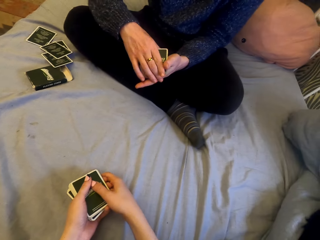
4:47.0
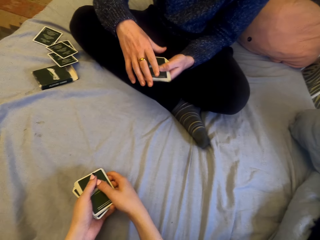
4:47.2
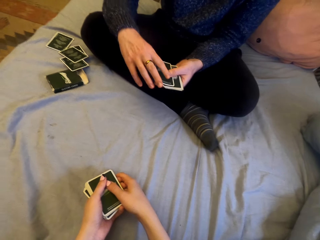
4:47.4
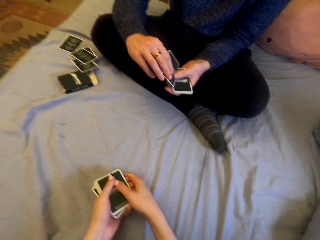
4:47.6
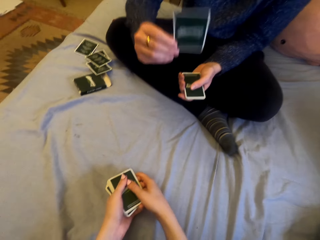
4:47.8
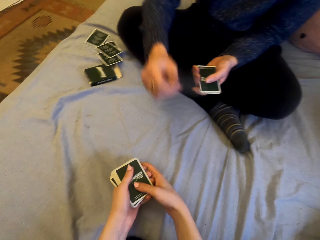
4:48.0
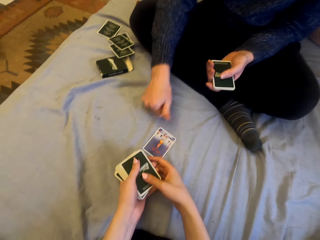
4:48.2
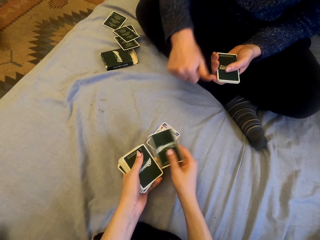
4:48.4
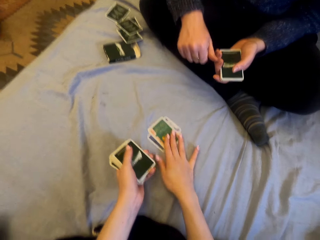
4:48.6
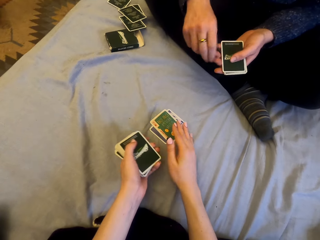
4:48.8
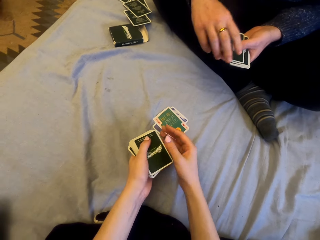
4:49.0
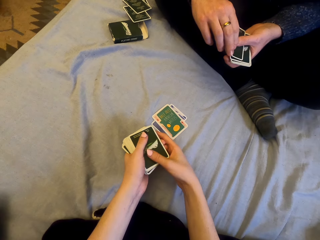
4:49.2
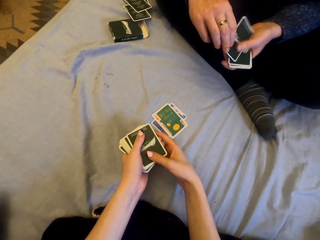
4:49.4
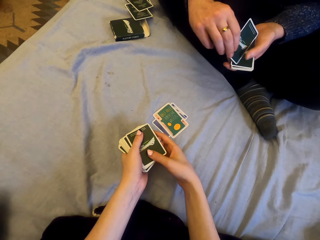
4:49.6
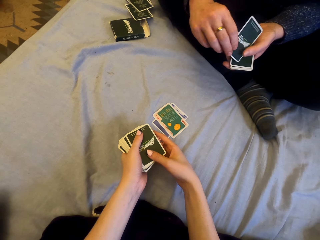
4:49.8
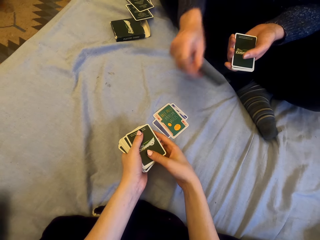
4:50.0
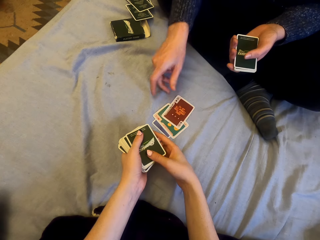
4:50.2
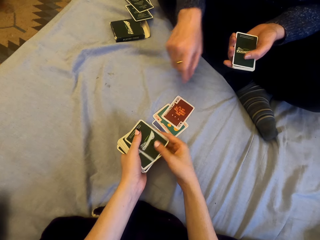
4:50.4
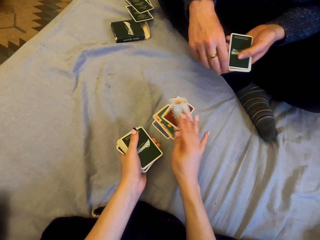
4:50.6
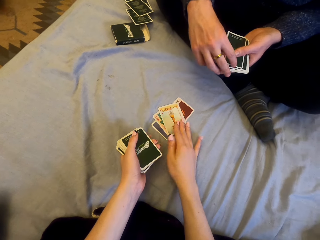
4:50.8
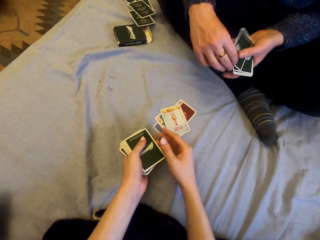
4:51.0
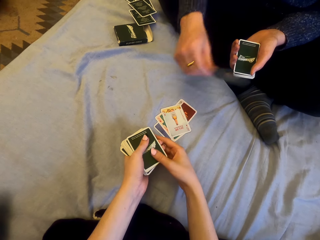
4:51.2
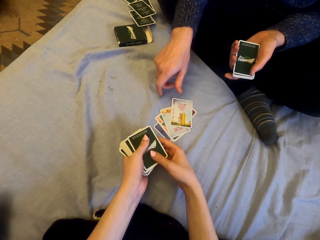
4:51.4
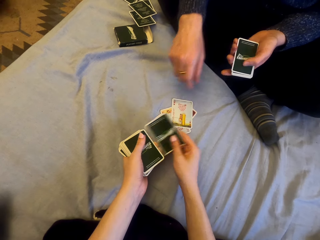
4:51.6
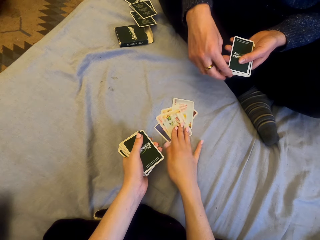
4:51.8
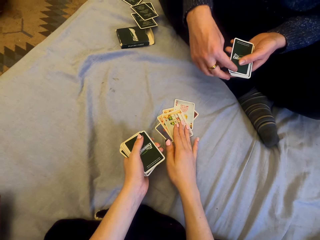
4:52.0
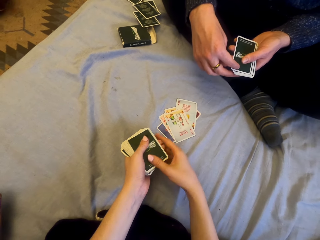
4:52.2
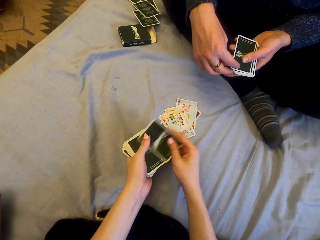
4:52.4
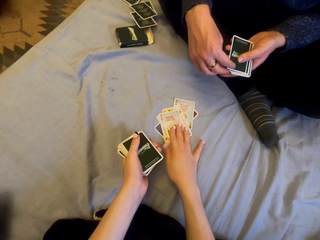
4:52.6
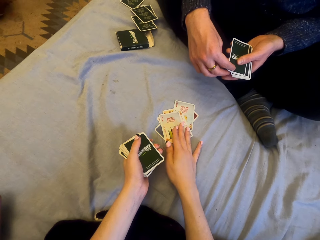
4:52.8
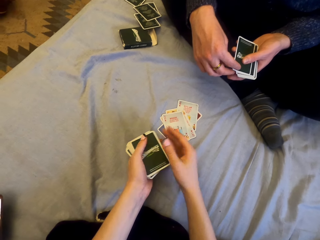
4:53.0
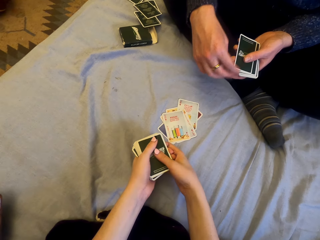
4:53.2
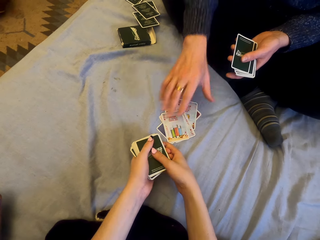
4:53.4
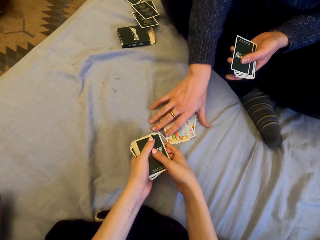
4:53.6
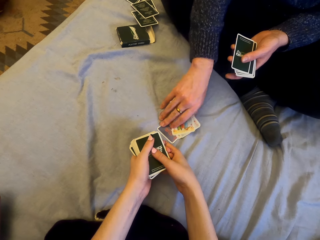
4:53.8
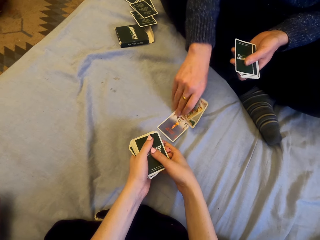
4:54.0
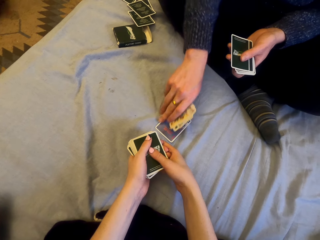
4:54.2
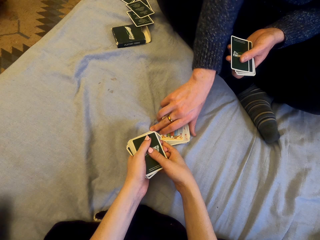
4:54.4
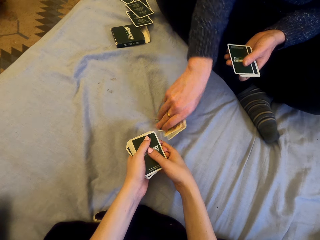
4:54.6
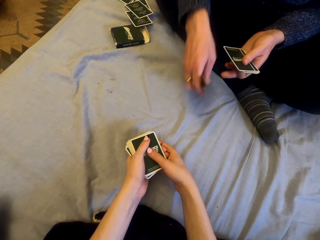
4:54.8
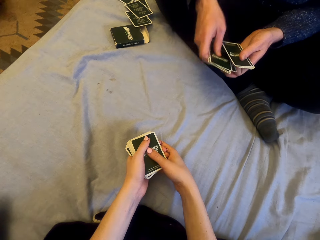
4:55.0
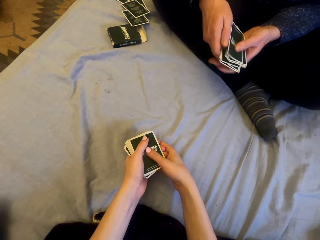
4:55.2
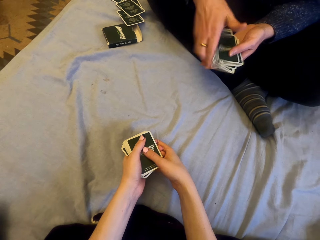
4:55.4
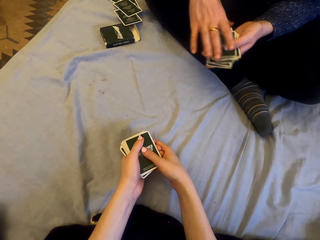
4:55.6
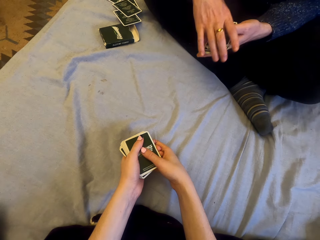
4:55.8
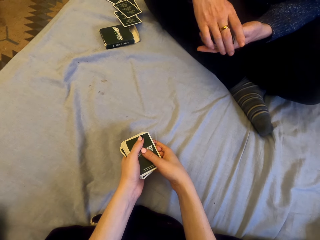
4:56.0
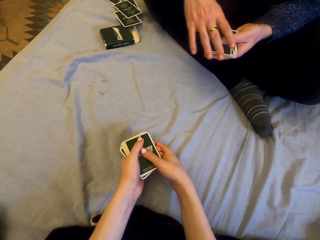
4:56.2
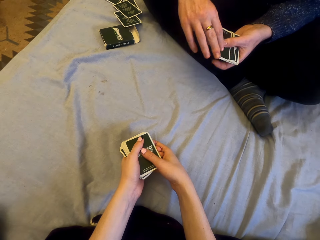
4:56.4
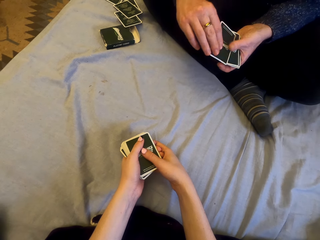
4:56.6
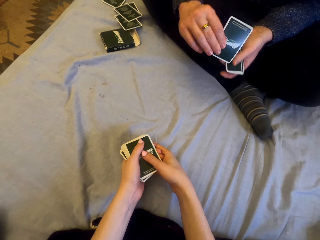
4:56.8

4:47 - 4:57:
A man plays cards with the camera wearer. The man puts the card down. The camera wearer puts the card down. The man puts the card down. The camera wearer puts the card down. The man puts the card down. The camera wearer puts the card down. They put the card down again. The man picks the cards.

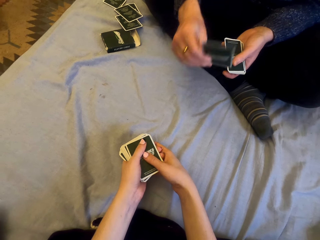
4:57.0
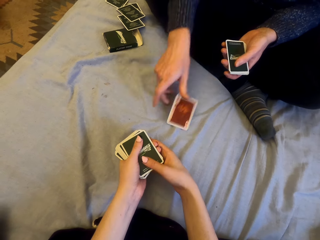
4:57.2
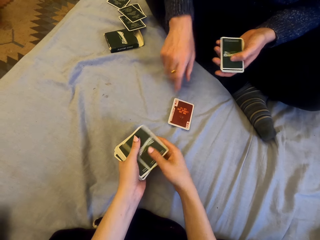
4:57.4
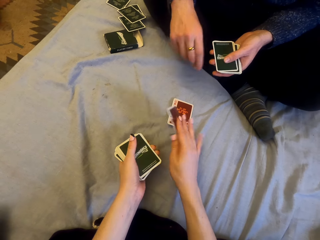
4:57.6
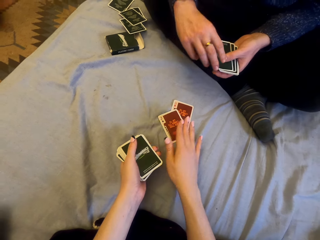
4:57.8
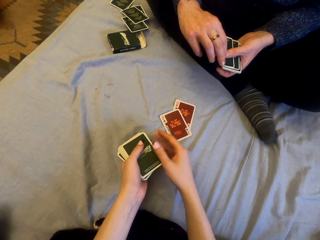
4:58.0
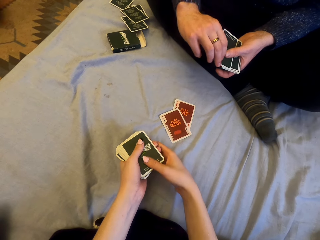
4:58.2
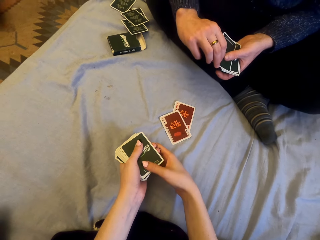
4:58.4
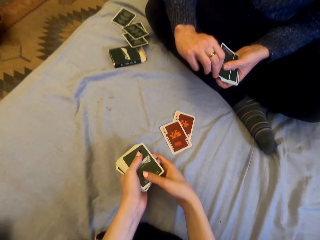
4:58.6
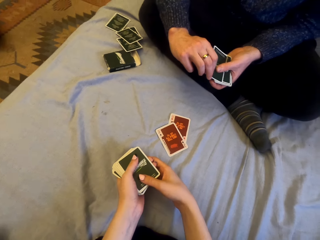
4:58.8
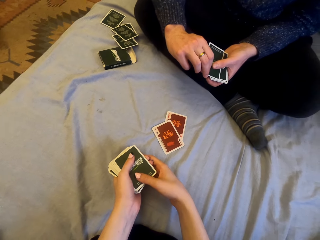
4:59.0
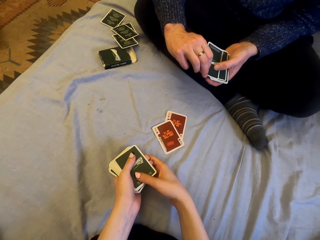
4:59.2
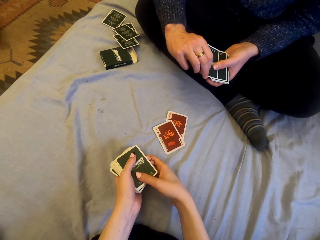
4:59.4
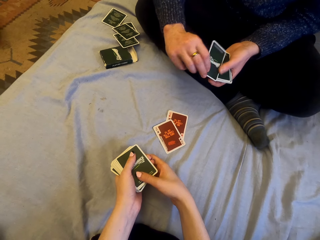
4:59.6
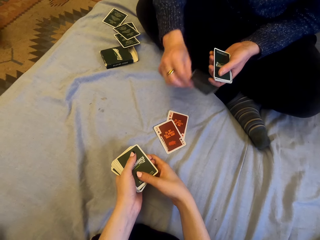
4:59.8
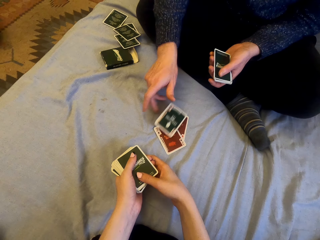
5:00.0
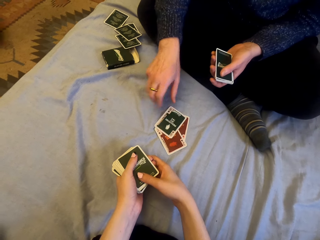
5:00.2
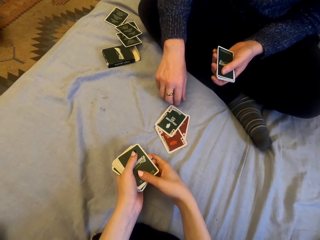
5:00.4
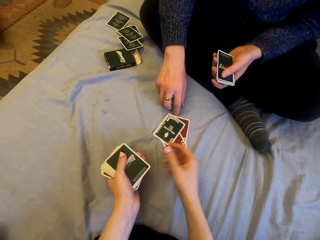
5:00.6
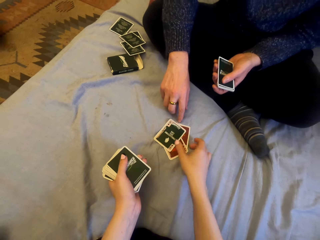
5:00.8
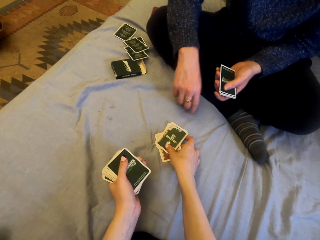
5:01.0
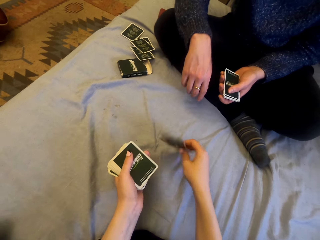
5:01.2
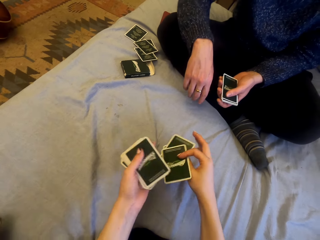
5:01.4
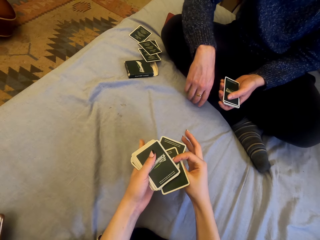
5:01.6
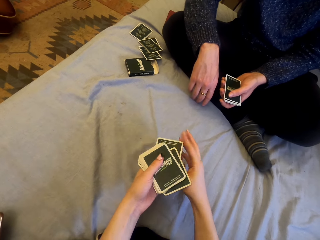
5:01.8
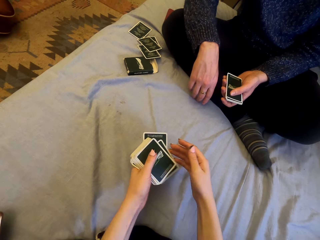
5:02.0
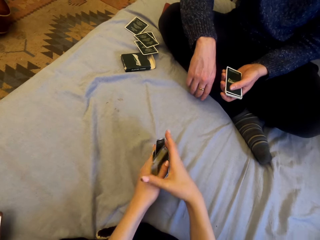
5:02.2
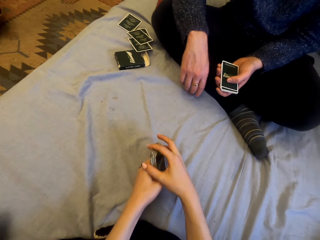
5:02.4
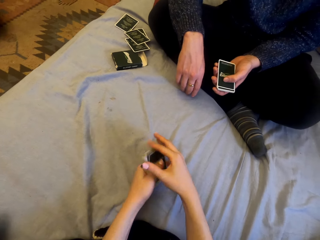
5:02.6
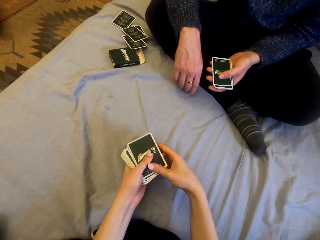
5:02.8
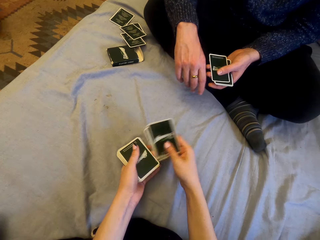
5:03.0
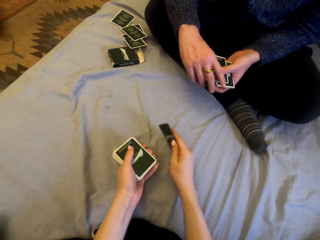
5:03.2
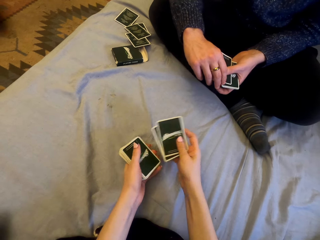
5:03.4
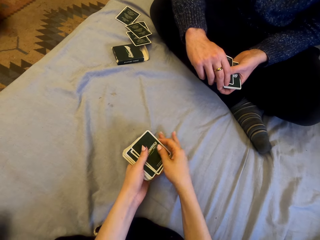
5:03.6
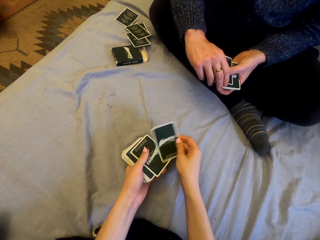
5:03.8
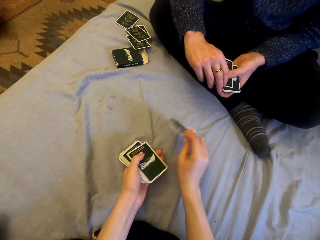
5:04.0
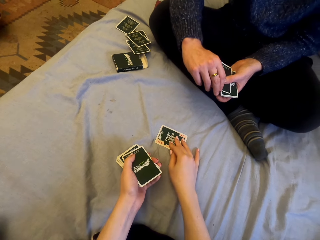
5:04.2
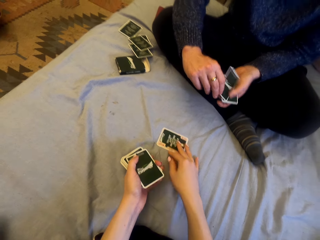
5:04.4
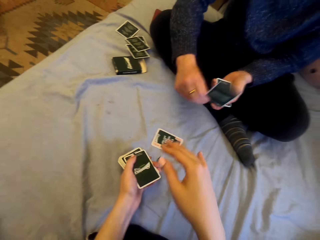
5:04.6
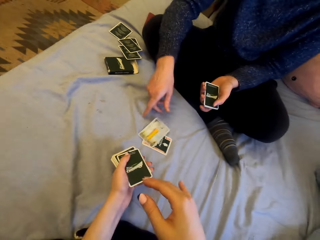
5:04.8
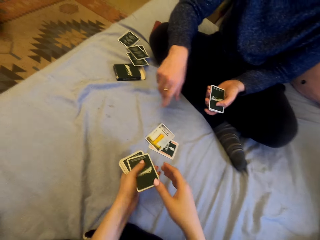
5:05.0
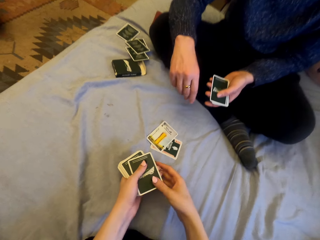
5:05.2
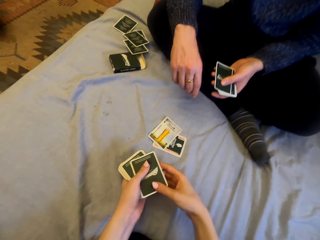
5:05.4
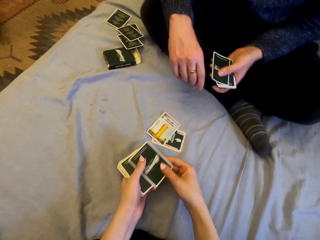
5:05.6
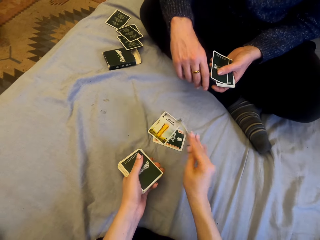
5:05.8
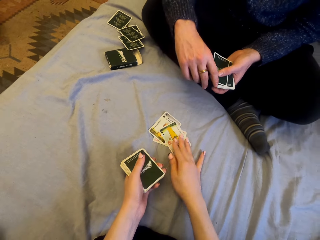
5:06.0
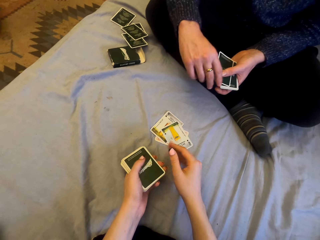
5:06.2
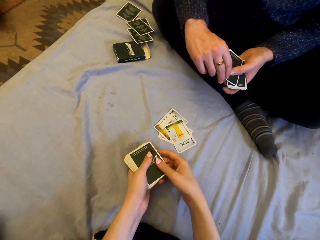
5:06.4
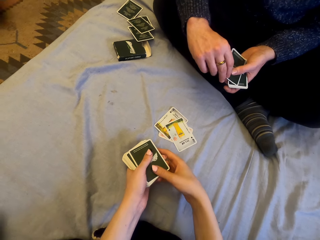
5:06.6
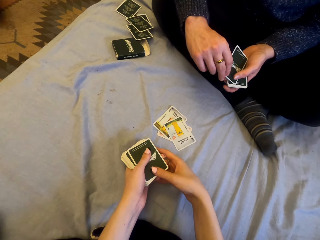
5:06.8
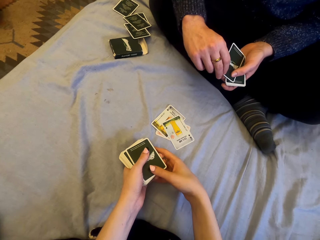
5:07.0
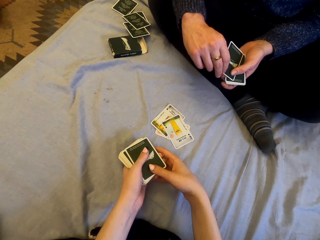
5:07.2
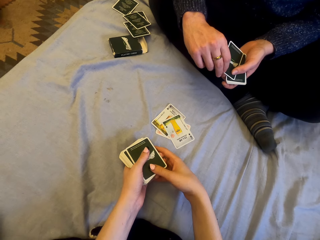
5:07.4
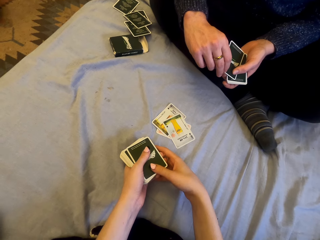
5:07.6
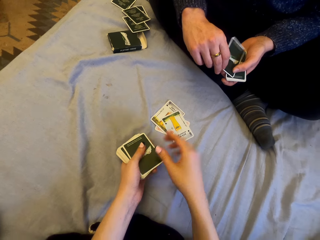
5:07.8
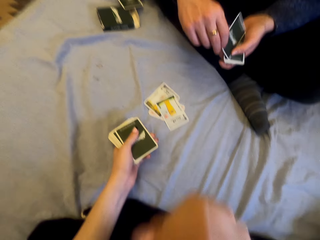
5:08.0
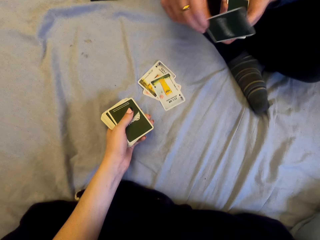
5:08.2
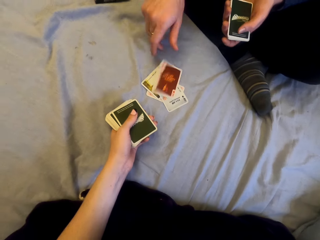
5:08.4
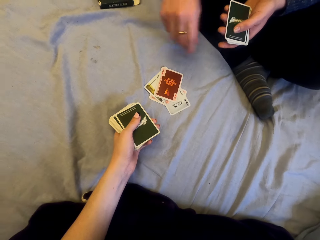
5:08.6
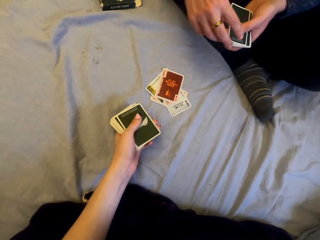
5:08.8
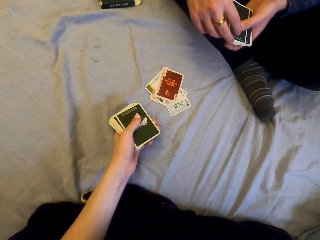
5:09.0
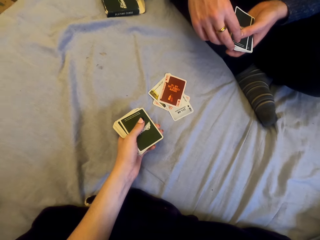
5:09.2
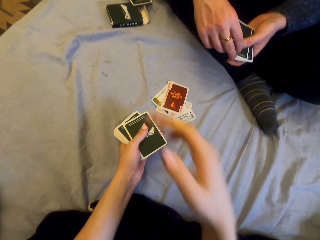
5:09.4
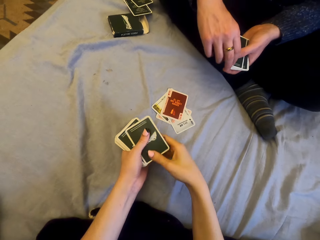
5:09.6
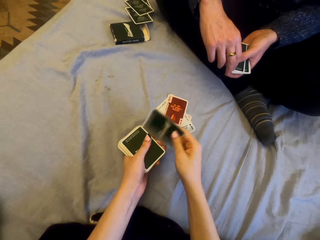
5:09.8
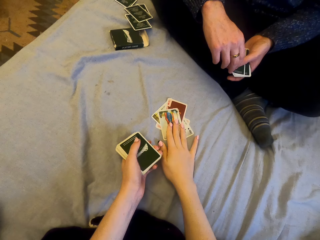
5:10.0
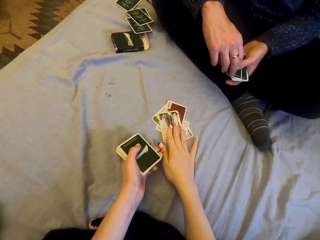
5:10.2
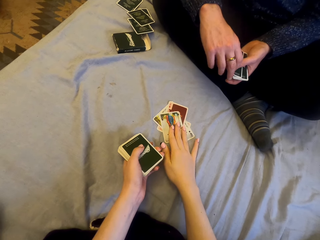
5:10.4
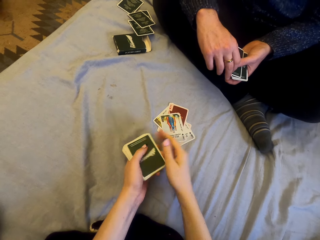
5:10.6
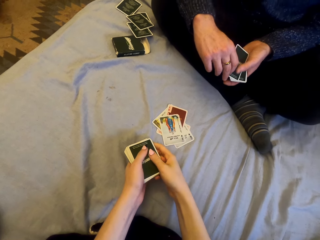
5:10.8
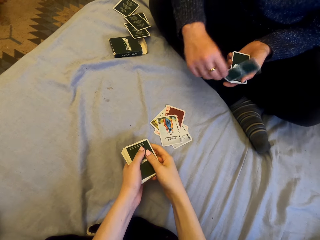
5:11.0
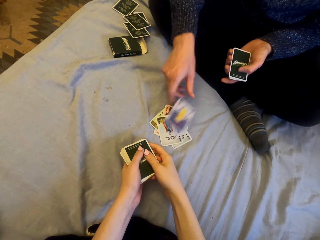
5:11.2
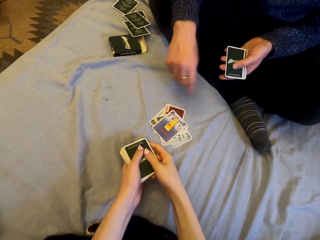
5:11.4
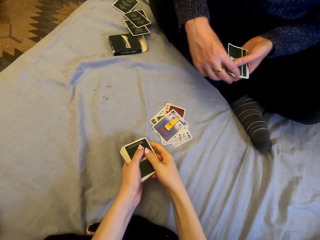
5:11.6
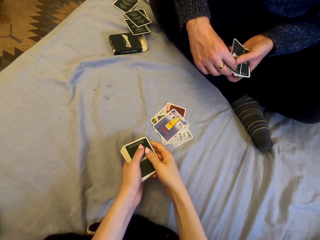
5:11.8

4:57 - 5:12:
A man plays cards with the camera wearer. The man puts the card down. The camera wearer puts the card down and talks. The man puts the card down. The camera wearer picks the cards. They play cards with the man. They put the card down. They talk. The man puts the card down. The camera wearer puts the card down. The man puts the card down. The camera wearer puts the card down. The man puts the card down.
